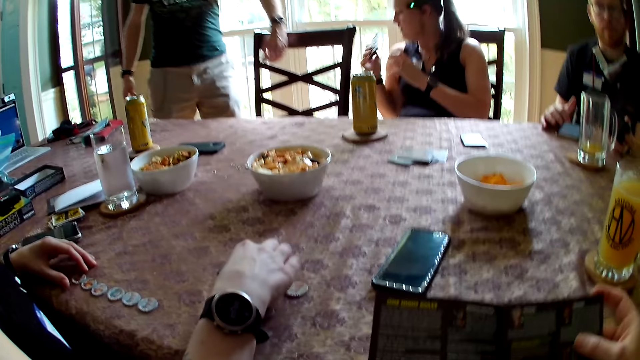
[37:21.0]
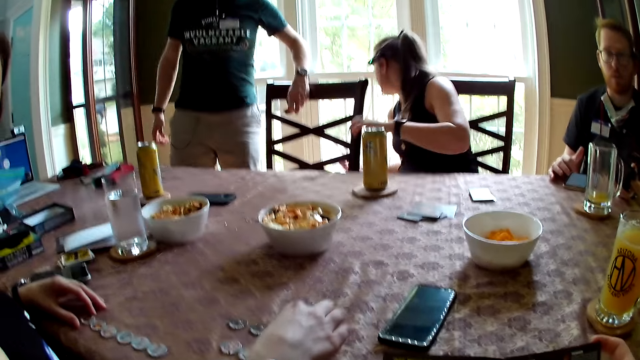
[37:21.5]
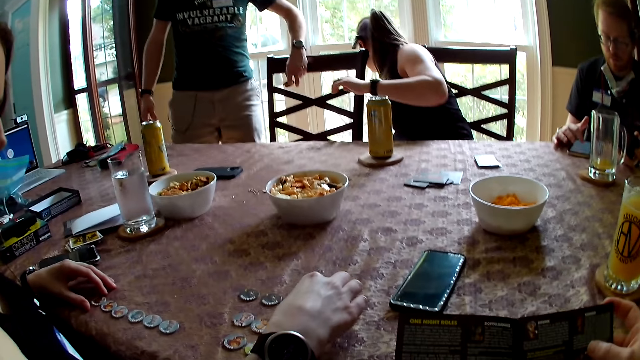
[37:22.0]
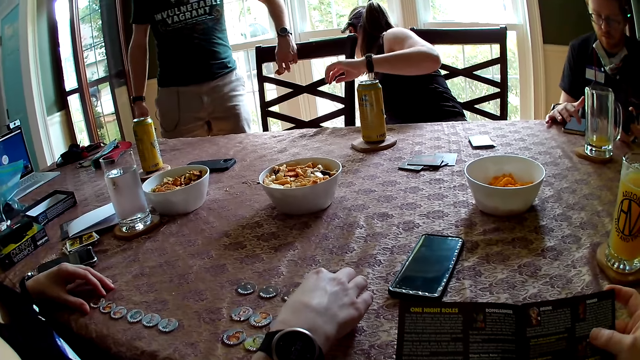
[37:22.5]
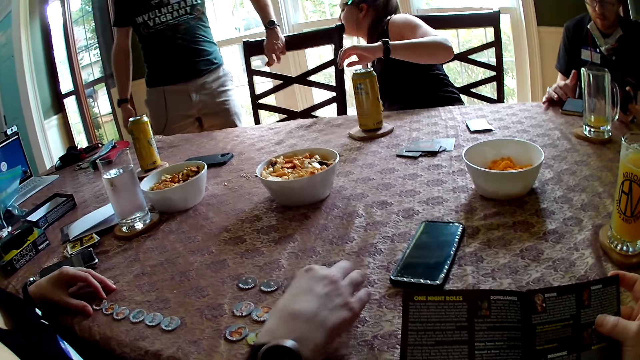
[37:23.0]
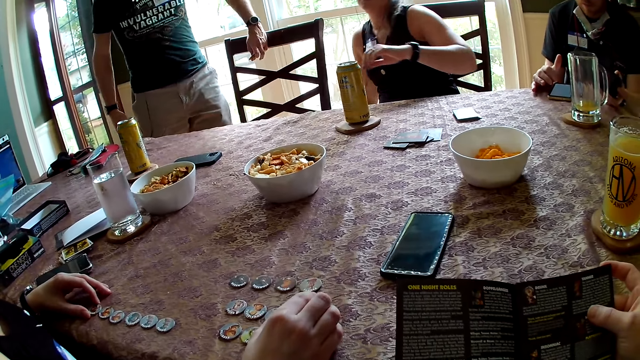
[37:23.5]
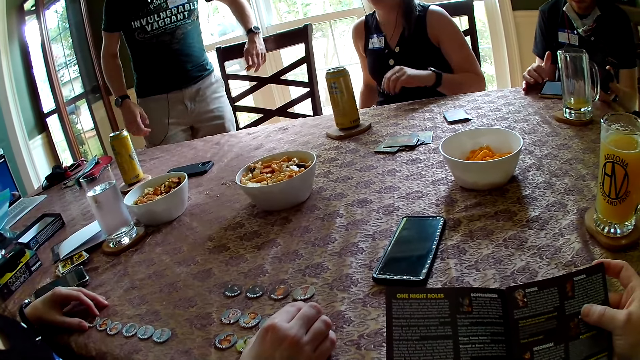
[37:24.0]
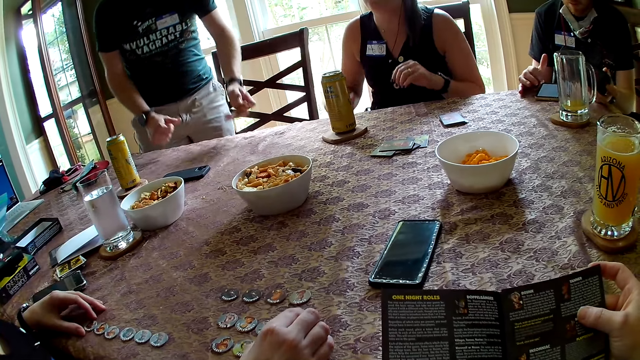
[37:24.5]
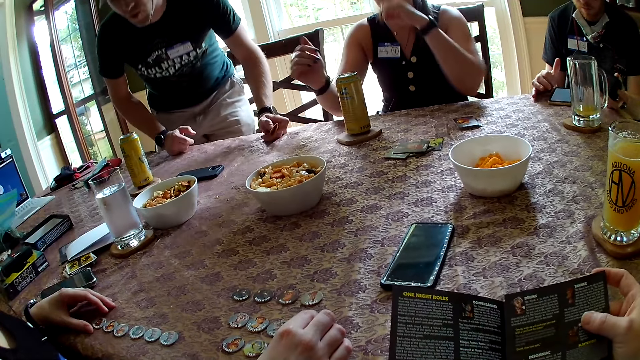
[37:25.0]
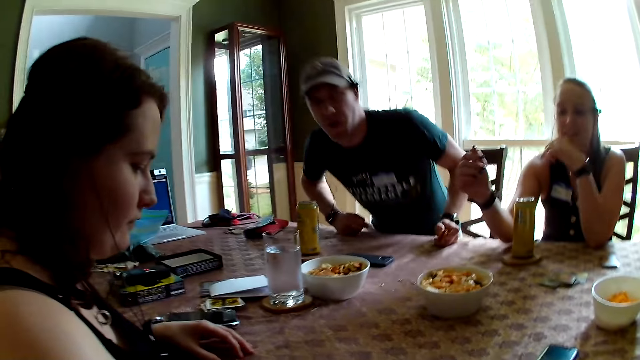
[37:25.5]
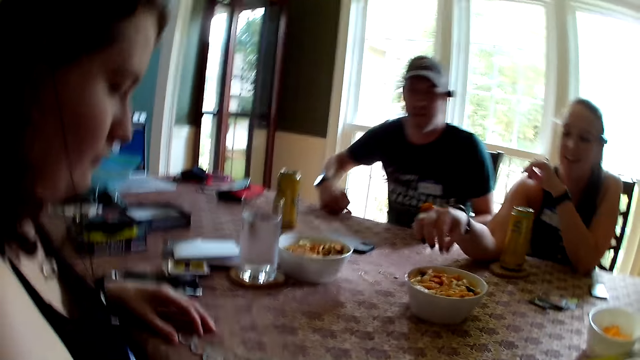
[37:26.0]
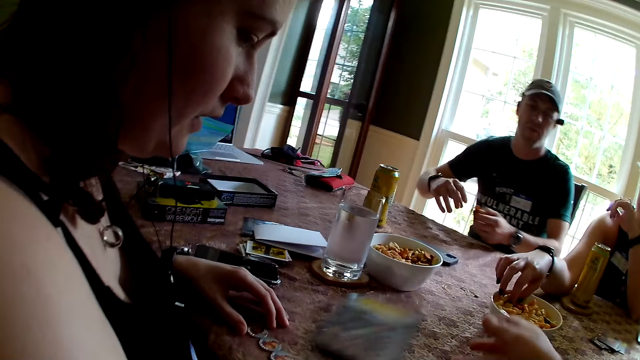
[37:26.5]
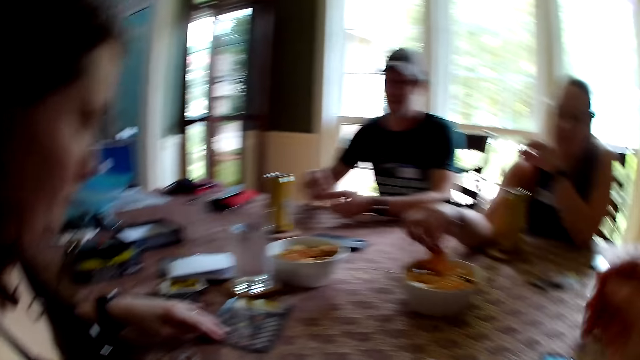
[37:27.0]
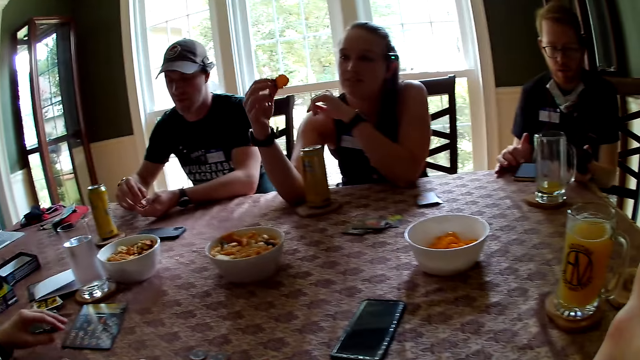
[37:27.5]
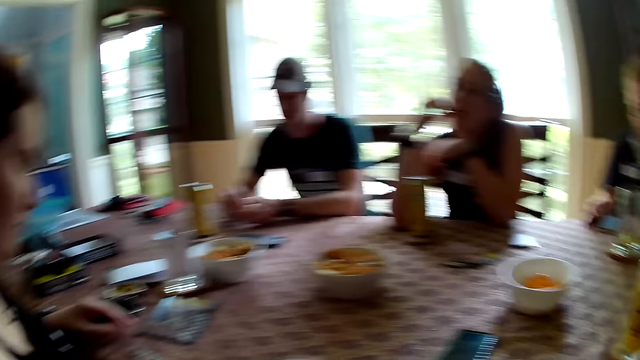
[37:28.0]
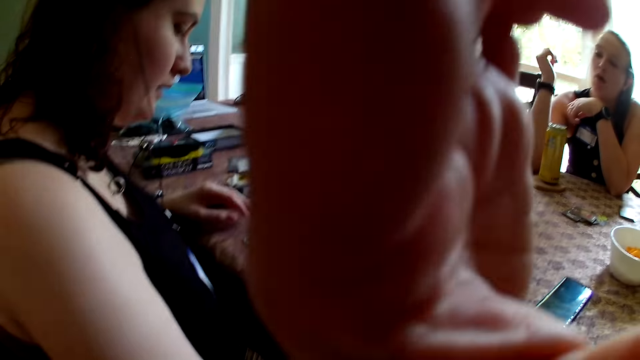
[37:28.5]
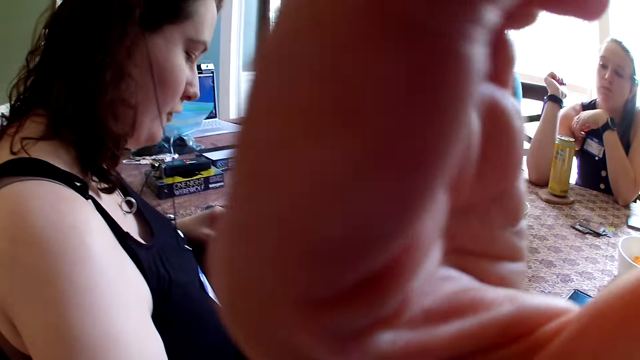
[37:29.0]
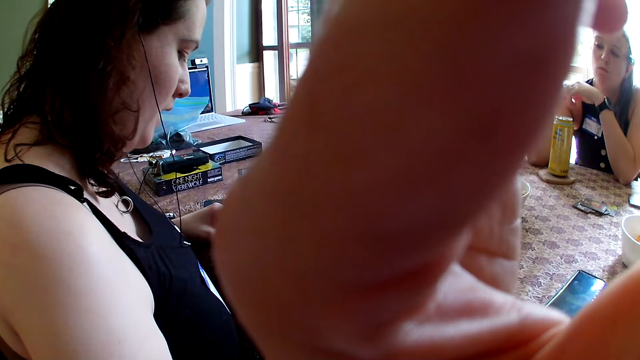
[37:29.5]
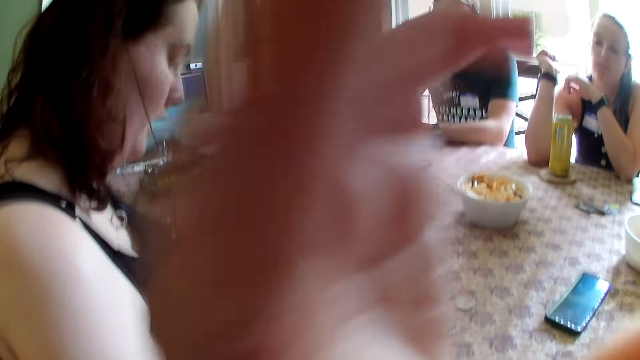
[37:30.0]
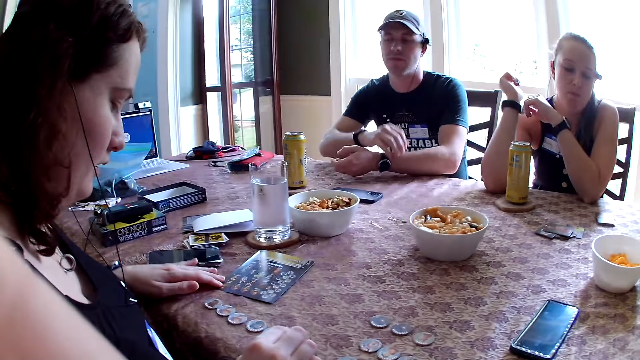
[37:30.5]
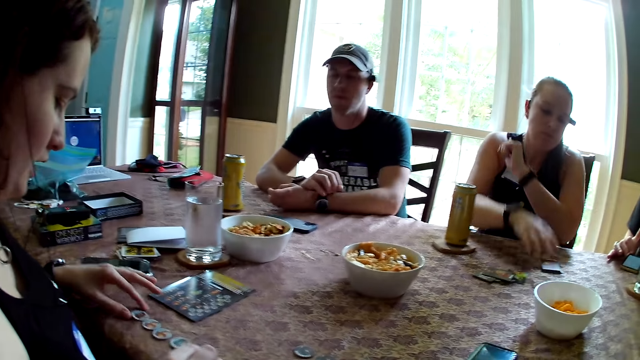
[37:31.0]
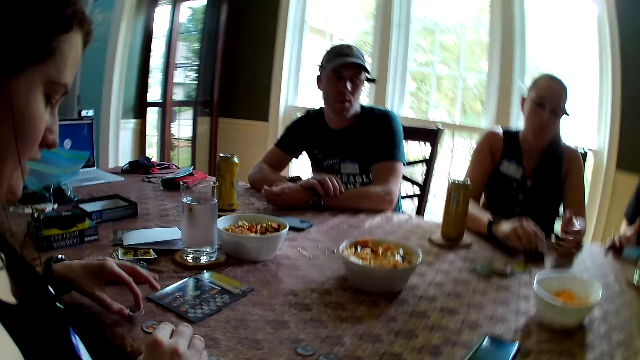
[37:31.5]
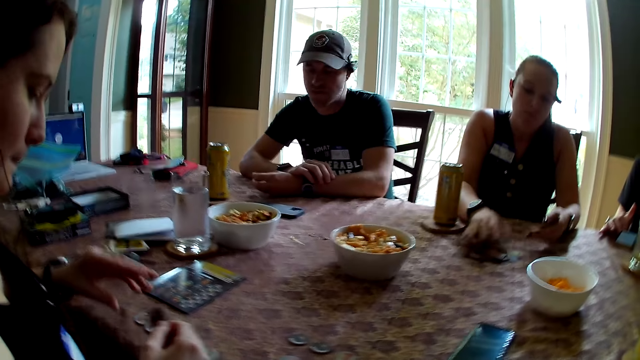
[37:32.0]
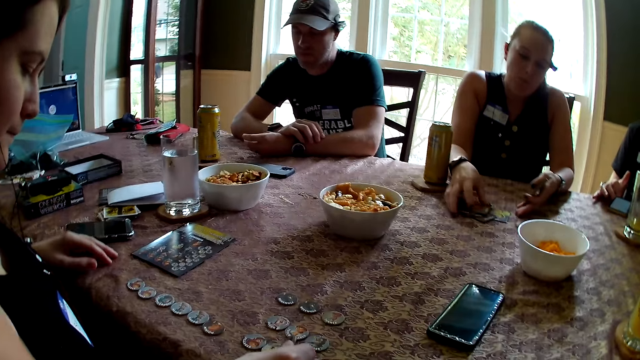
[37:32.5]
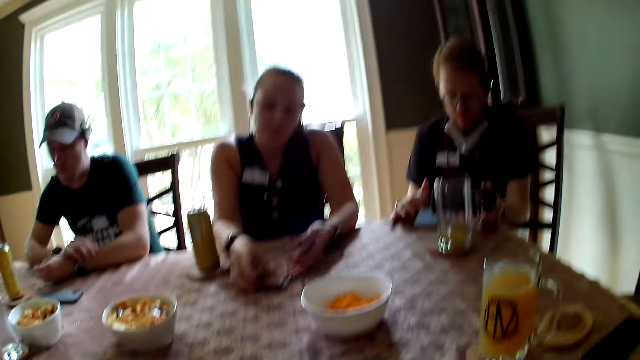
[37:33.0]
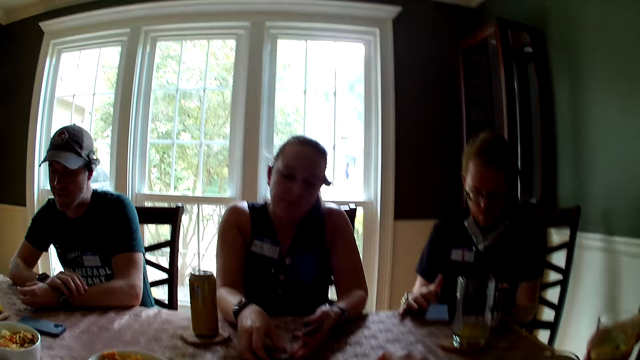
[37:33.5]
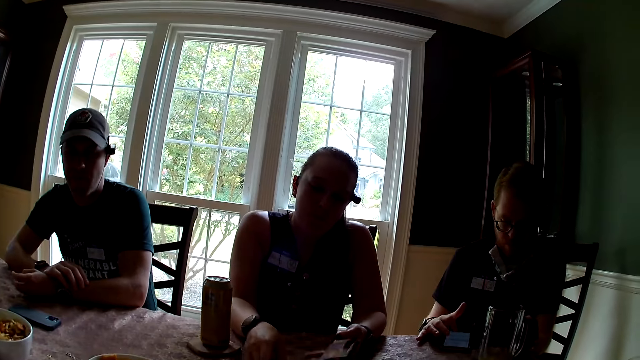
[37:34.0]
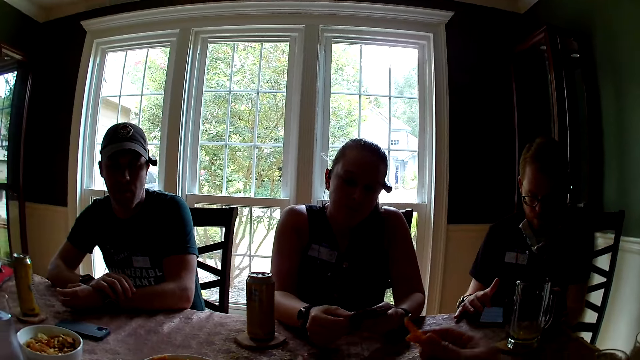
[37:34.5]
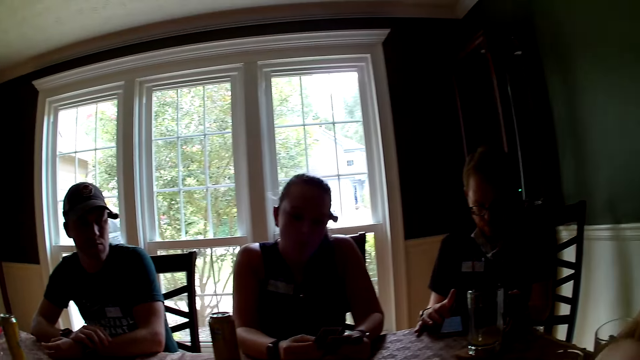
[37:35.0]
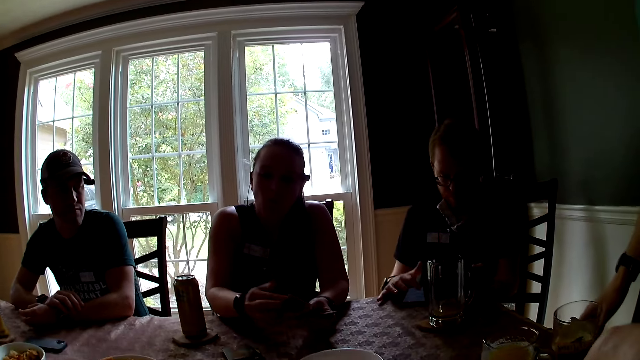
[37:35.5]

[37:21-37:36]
A man shoves the chair with his left hand. A woman drops the phone in her right hand on the floor. She moves around. The man sits on a chair. The camera wearer looks around. The woman picks up a chip with her right hand. The camera wearer drops the game leaflet with her right hand on the table. The man passes a chip from his left to right hand. Another man looks around. The camera wearer looks around. The woman eats the chips in her right hand. The camera wearer adjusts her glasses with her left hand. The first man moves his hand. Another woman moves the leaflet with her left hand and picks up a coin on the table with her left hand. The first woman picks up some cards on the table with her right hand. The second man looks around. The first woman passes the cards from her right hand to her left. The other woman passes the coin from her left hand to her right. The first woman fondles some cards with her right hand. The other woman drops the coin in her right hand on the table. Another man drops a cup with his right hand on the table. The camera wearer picks up a chip with her right hand and eats the chip in her right hand. The first woman holds the cards. The camera wearer touches her face. The second man operates a mobile phone.

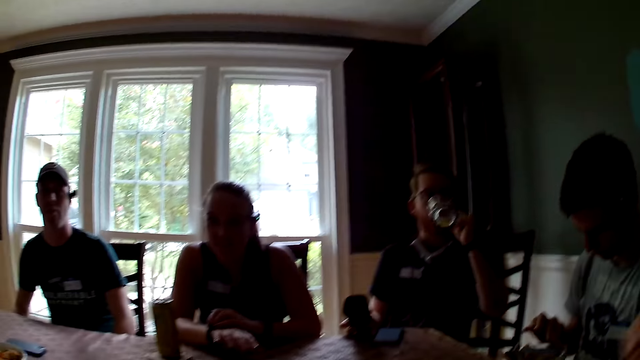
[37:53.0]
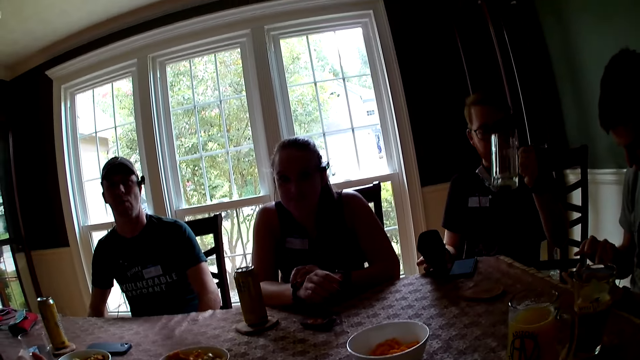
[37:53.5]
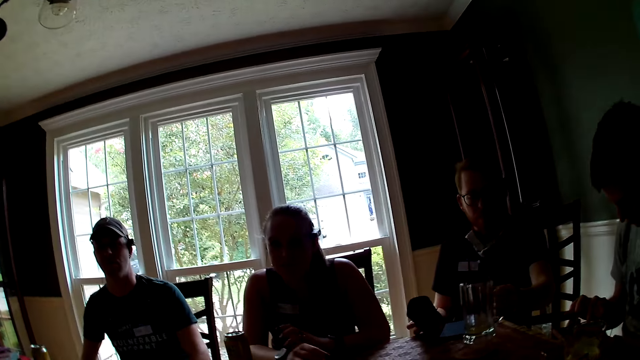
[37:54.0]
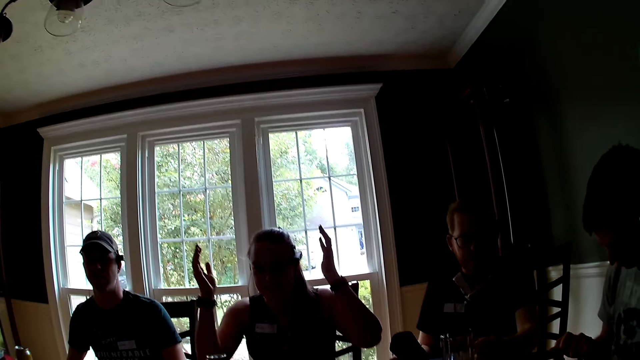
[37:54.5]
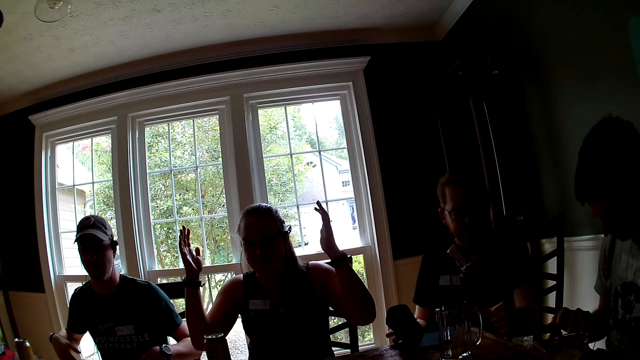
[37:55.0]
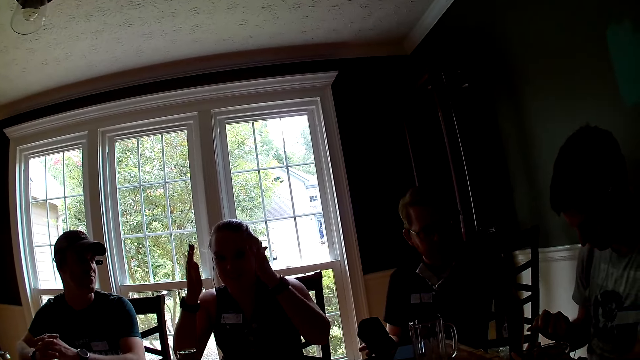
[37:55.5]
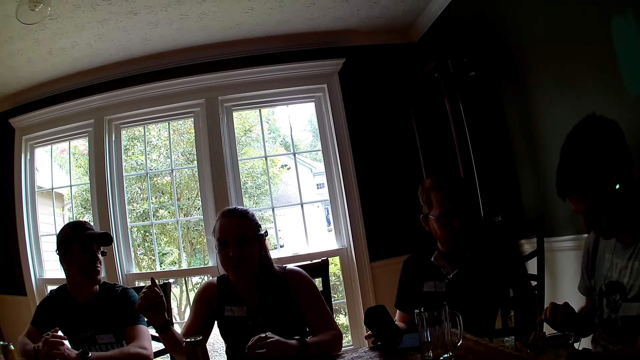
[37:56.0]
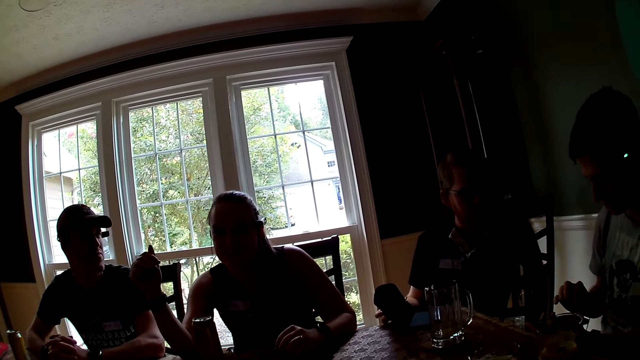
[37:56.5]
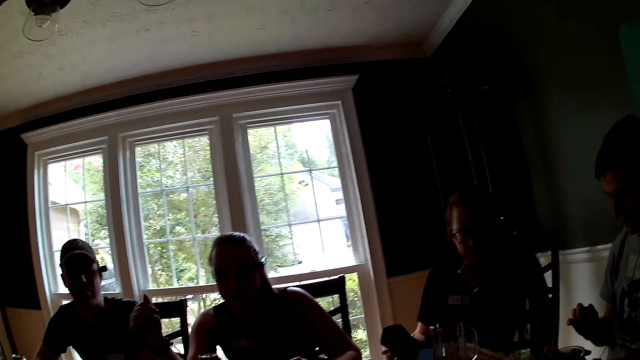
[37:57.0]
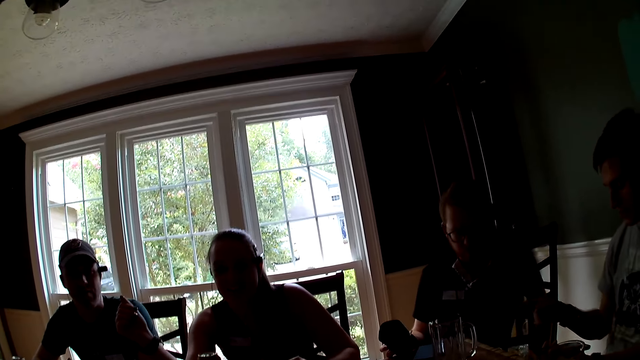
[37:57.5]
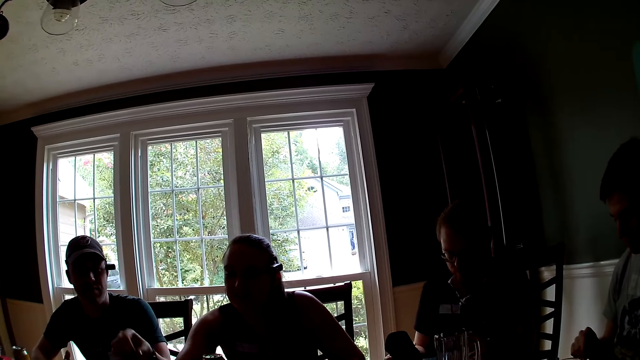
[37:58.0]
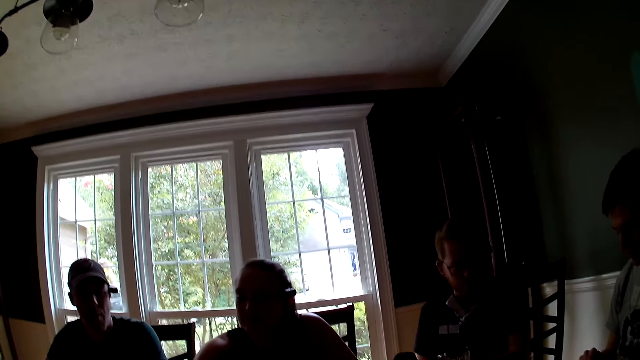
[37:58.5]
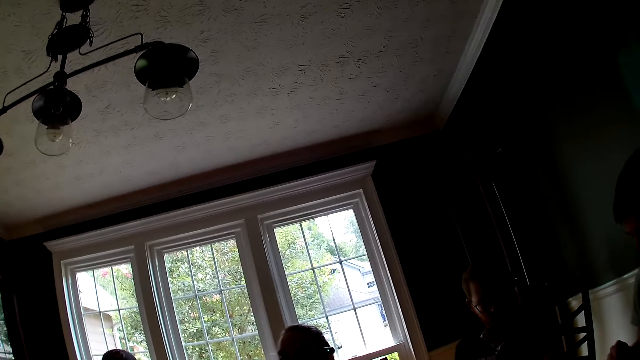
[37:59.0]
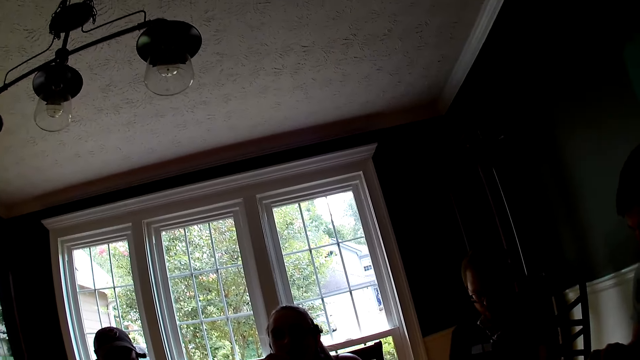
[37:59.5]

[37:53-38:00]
A woman touches a watch. A man looks around. Another man drops the cup in his right hand on the table. The woman demonstrates with her hand. The second man moves around. The first man clasps his hands together and crosses his fingers. Another man uses gestures. The second man operates his phone with his left hand.
